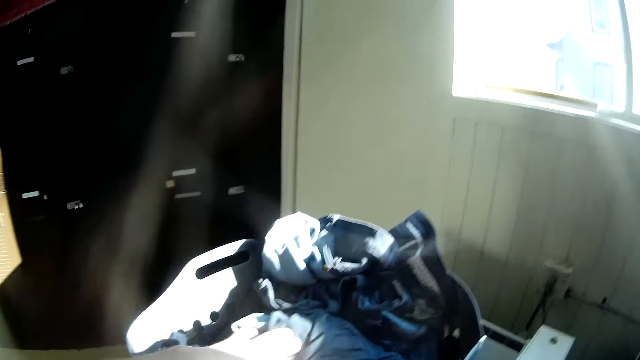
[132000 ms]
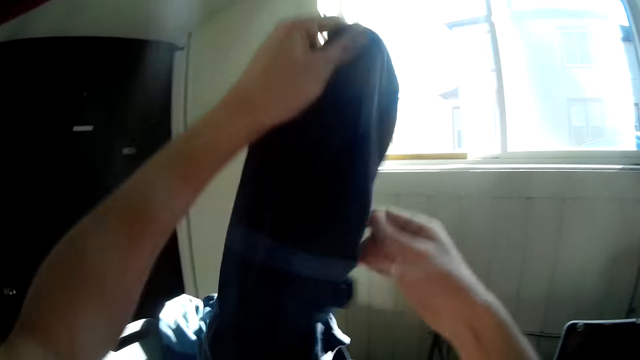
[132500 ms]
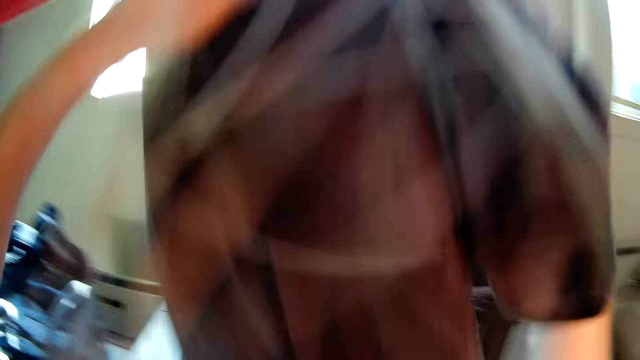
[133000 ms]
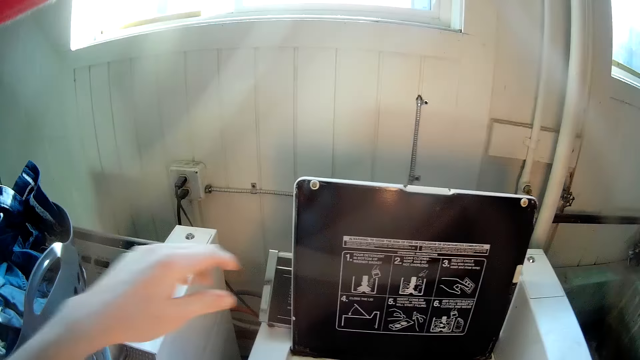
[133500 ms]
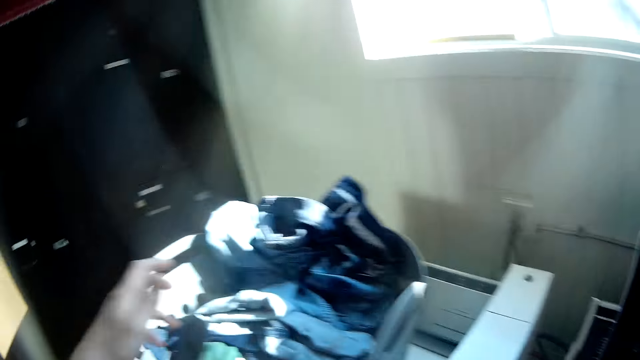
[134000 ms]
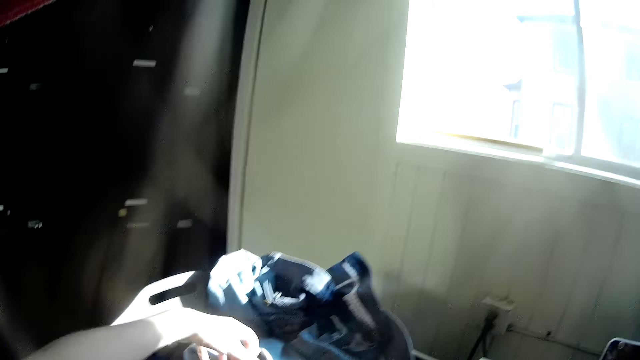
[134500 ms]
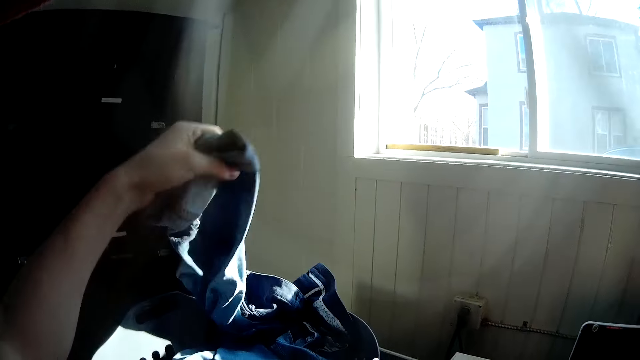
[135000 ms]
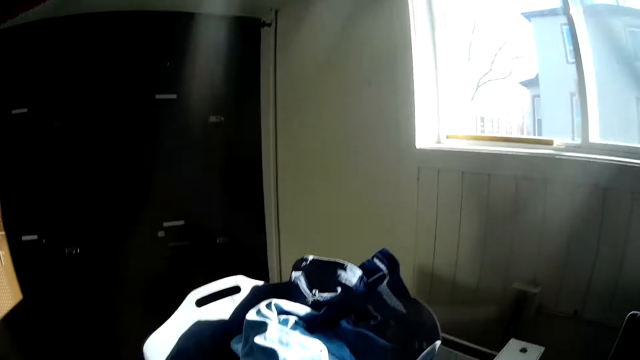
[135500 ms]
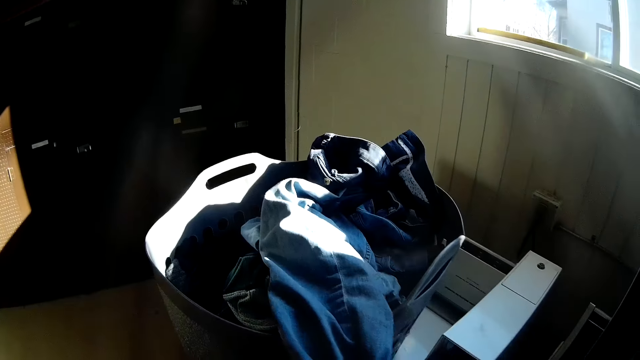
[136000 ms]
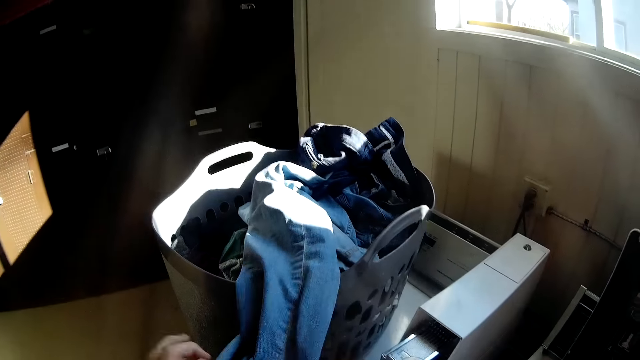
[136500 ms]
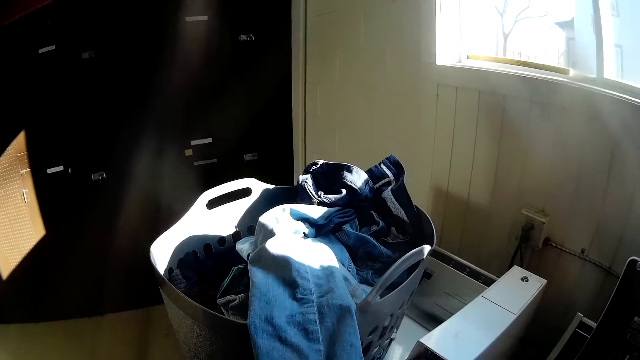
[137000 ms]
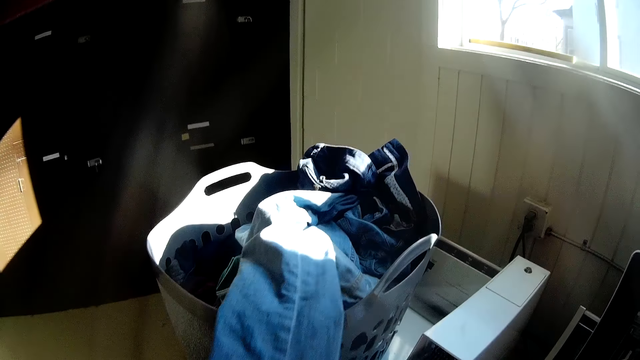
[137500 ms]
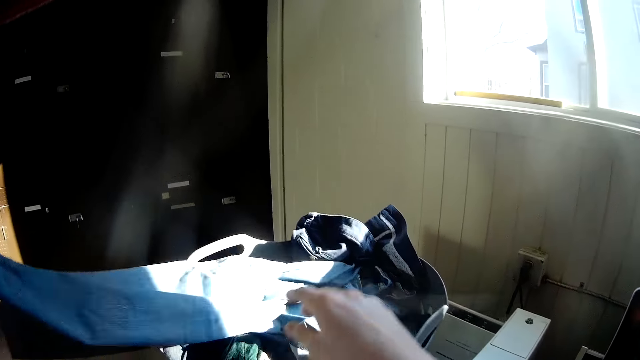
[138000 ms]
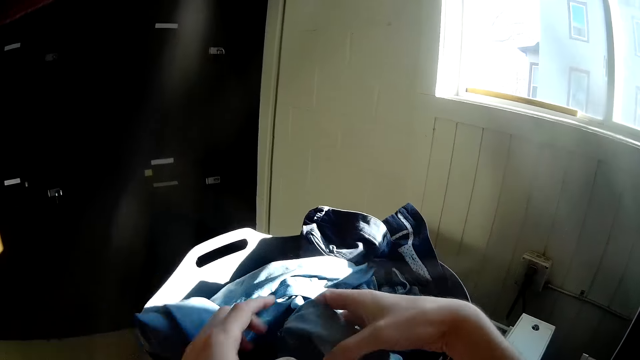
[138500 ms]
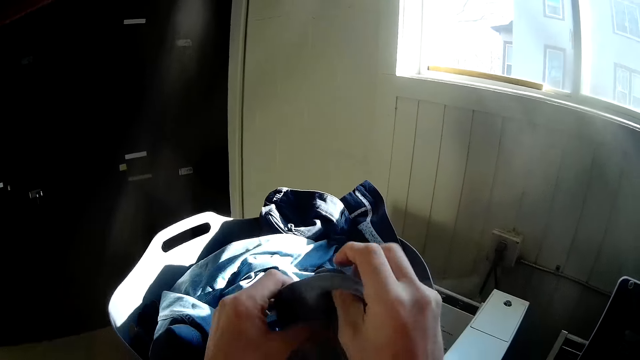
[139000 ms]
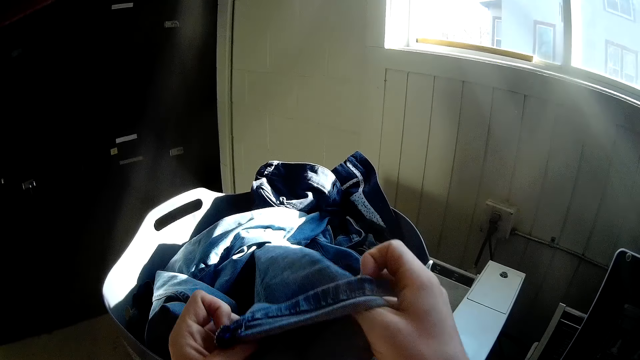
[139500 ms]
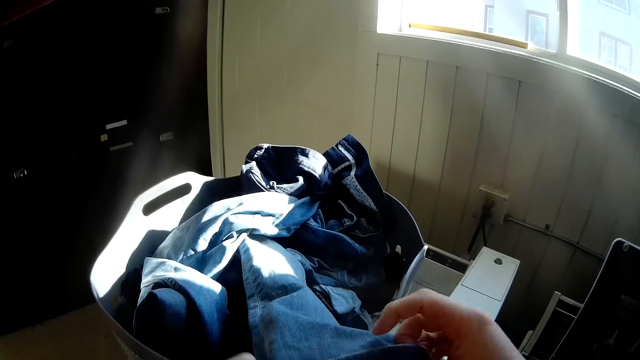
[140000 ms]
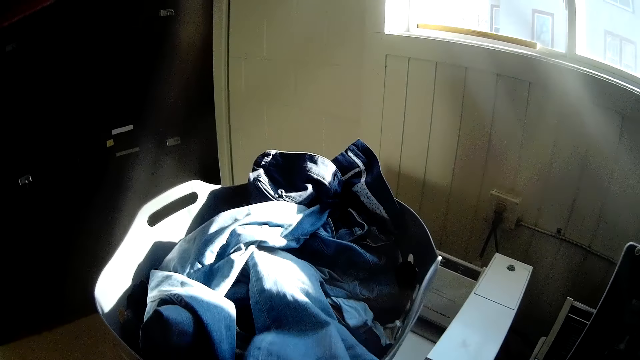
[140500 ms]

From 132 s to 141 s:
The camera wearer moves a cloth from the basket or plastic bin into the washing machine with his hands. He moves the jeans or jean trouser upwards in the plastic bin. He straightens out the jean trouser with his hands in the plastic bin.

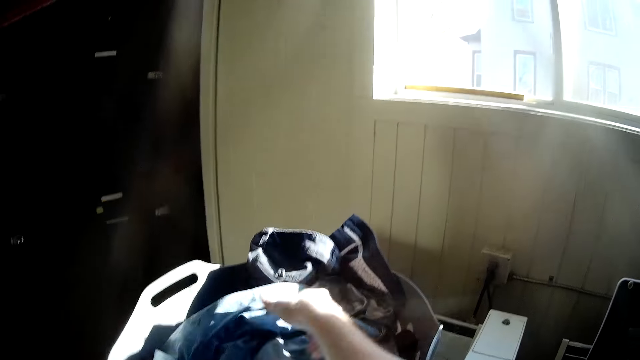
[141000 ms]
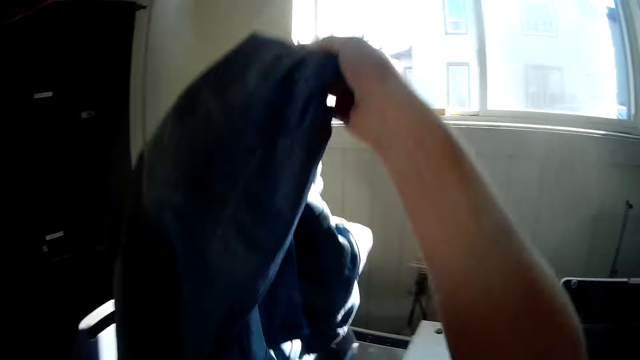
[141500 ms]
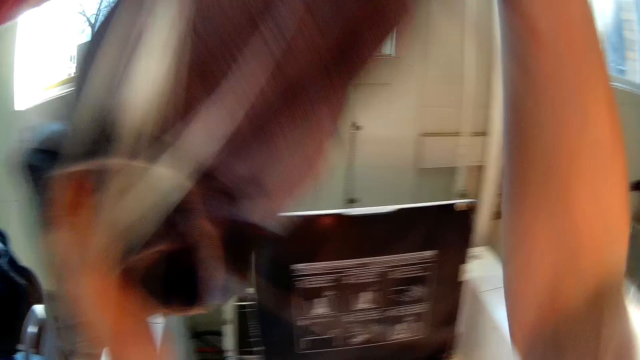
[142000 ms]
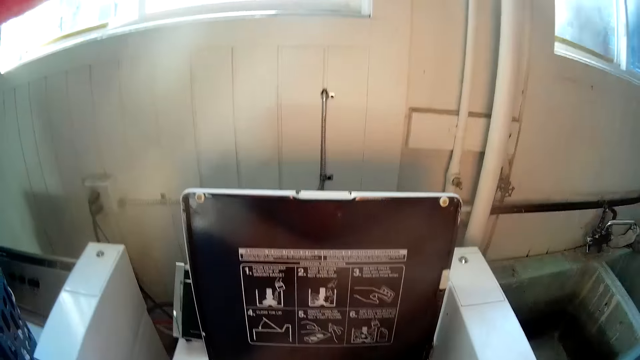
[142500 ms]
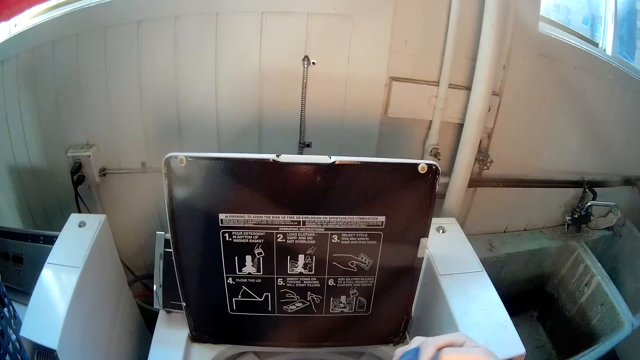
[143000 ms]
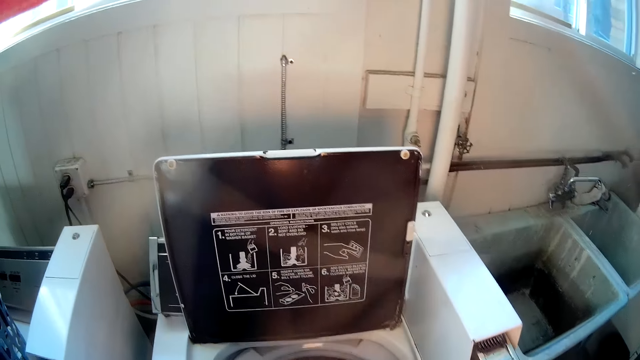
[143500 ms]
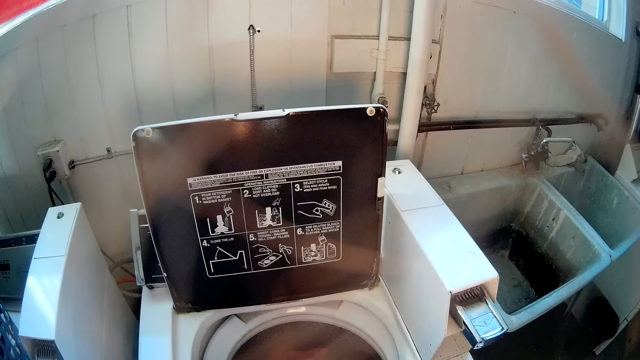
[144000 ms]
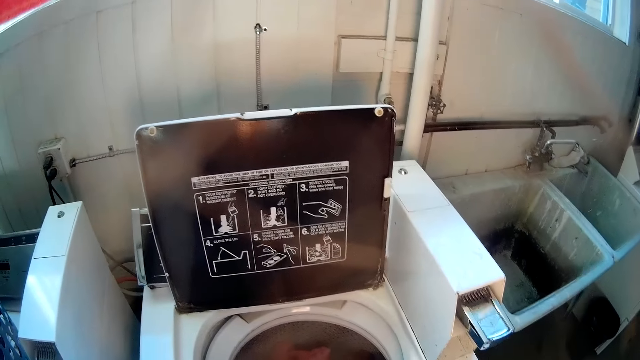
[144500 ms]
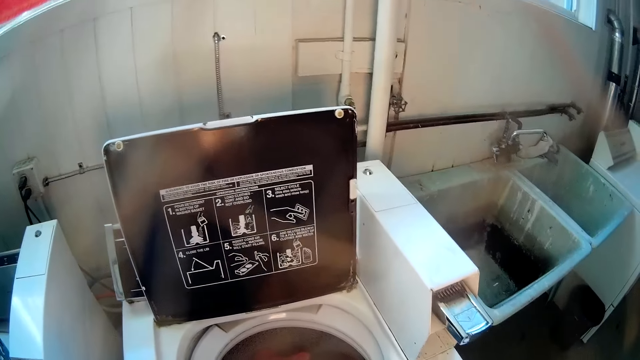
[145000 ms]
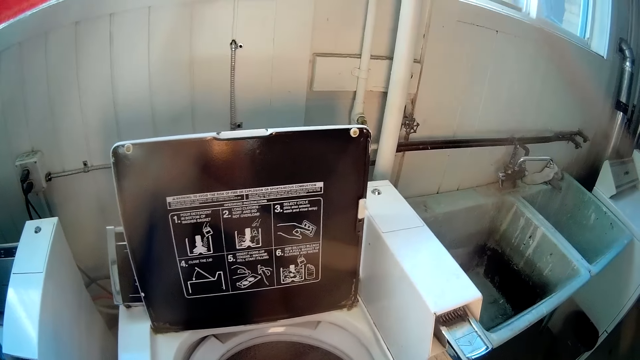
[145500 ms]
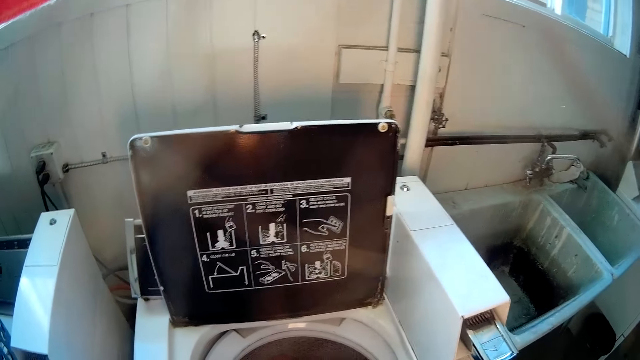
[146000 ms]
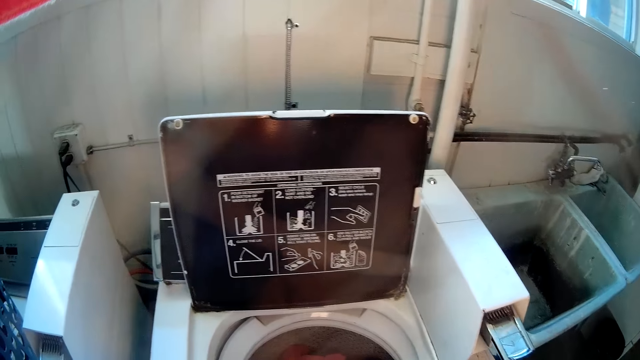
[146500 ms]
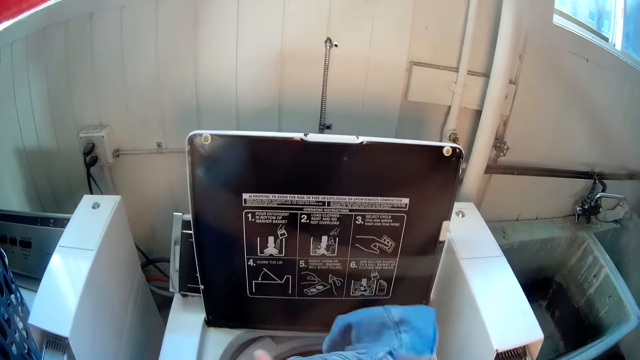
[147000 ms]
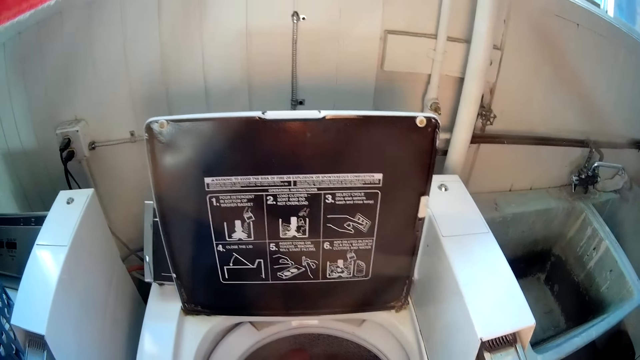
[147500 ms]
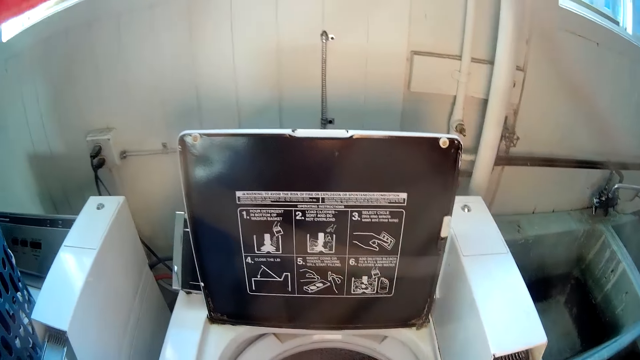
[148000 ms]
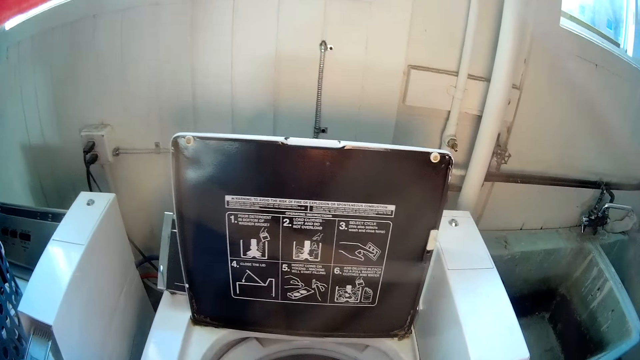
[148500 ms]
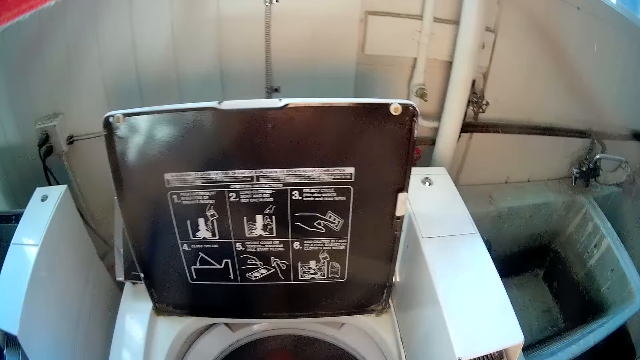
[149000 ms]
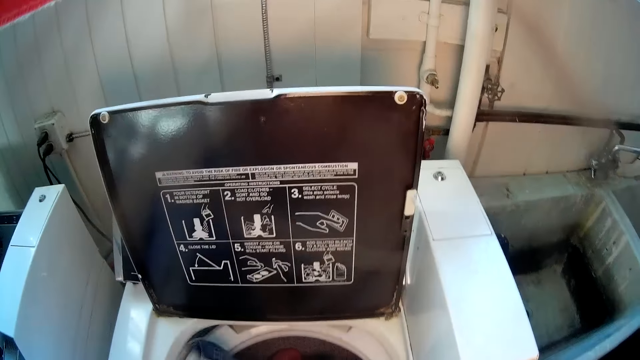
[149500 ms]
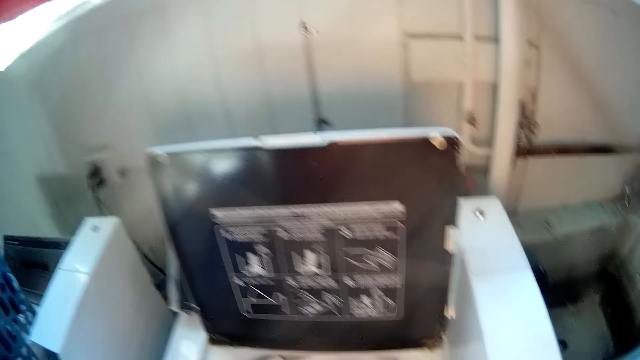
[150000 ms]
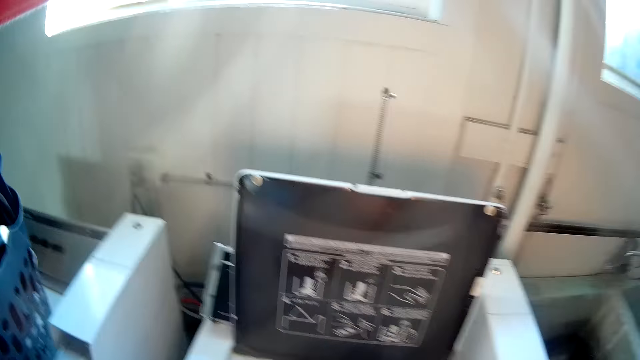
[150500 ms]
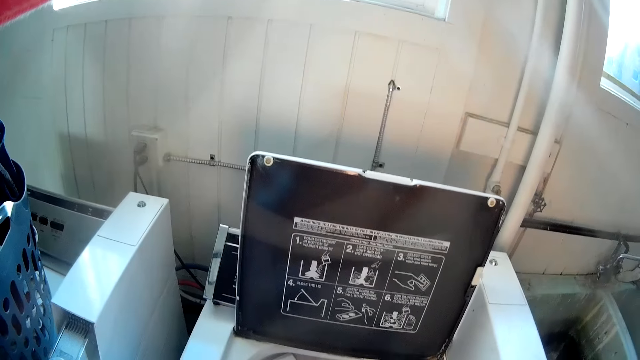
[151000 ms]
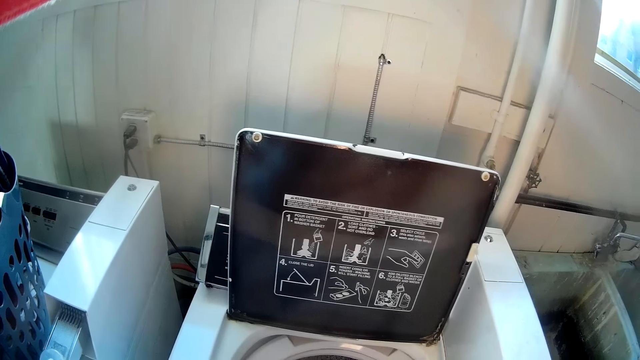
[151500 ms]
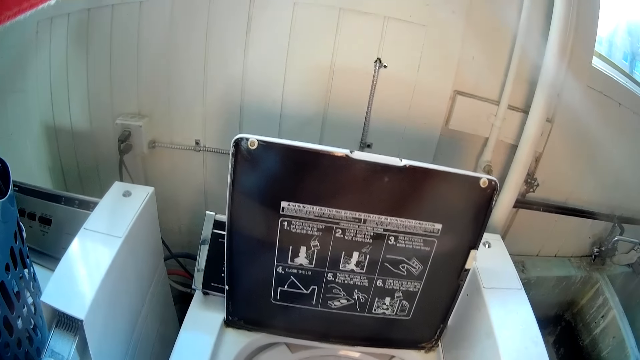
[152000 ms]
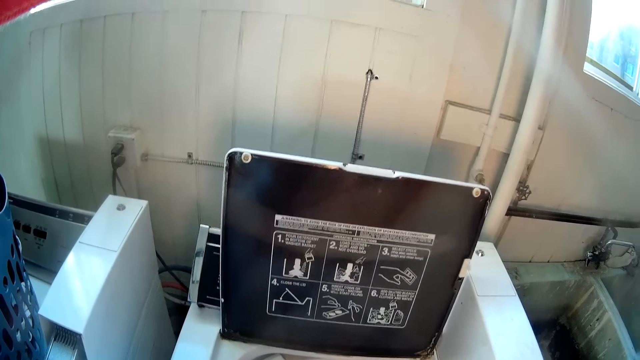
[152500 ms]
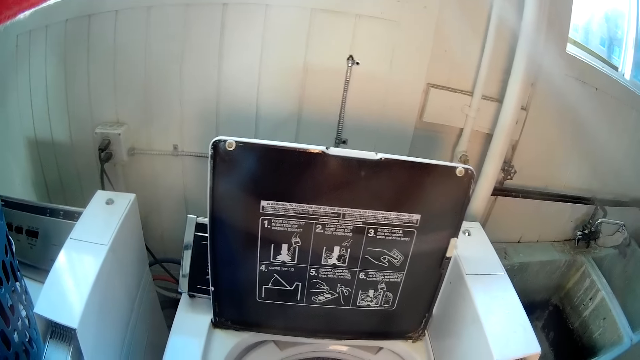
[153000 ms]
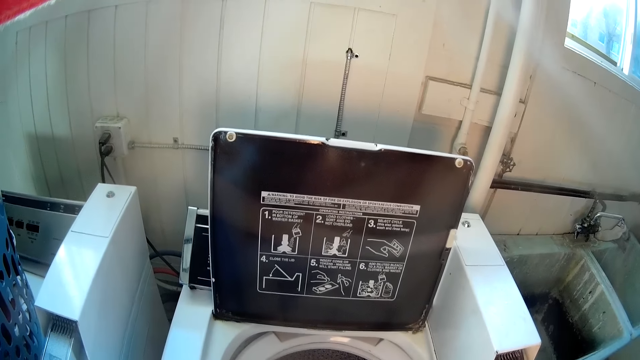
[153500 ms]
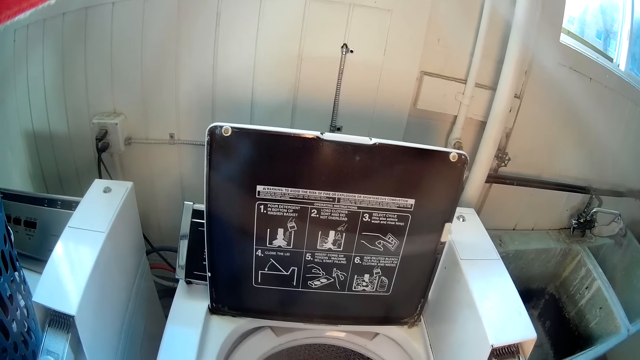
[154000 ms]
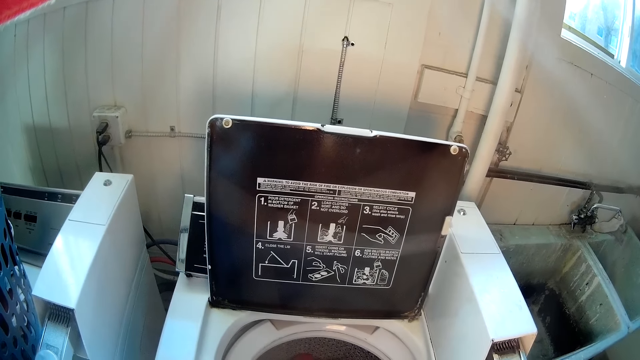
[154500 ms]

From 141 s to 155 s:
The camera wearer moves the jean trouser or jeans into the washing machine with his hands. He stares at the washing machine. He moves the jeans in the washing machine. He stares at the washing machine. He checks the pockets of the trouser with his hands.
